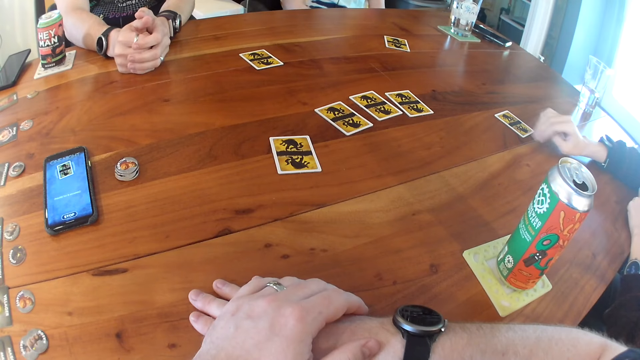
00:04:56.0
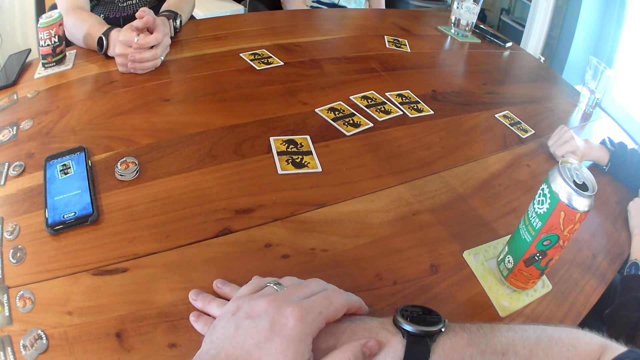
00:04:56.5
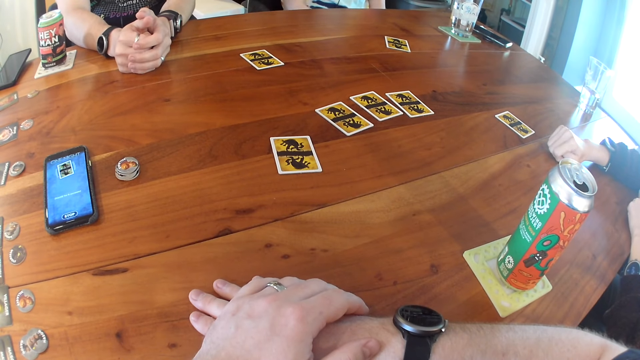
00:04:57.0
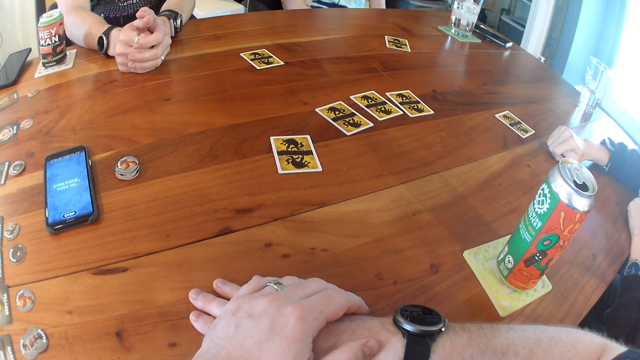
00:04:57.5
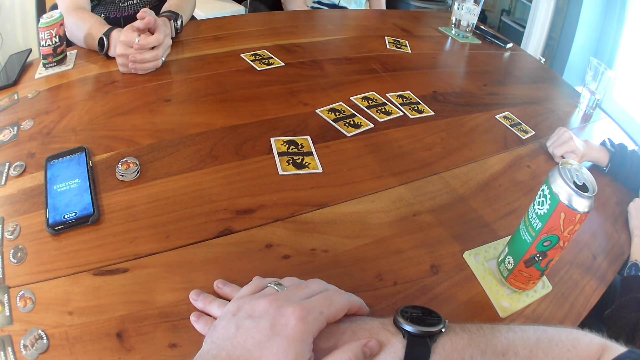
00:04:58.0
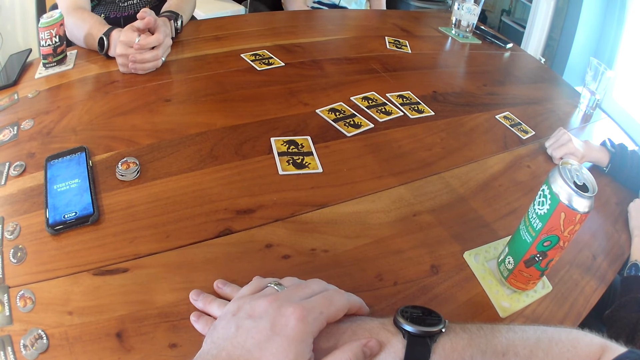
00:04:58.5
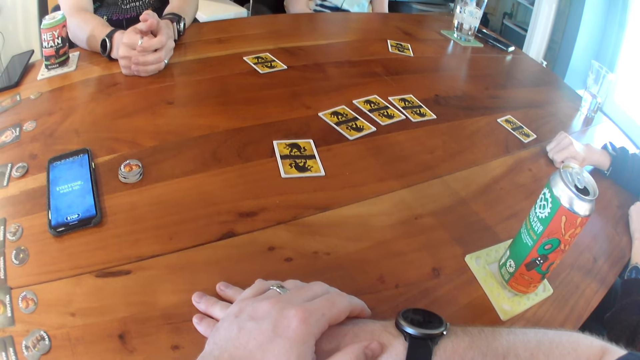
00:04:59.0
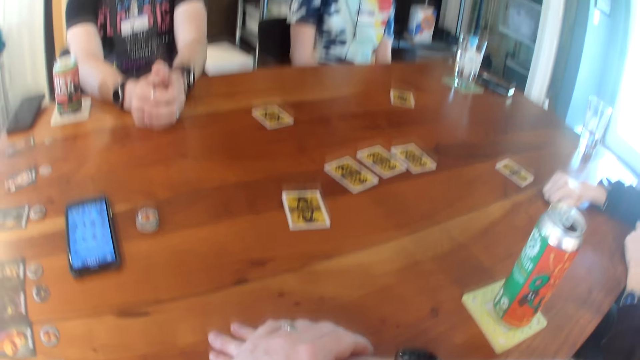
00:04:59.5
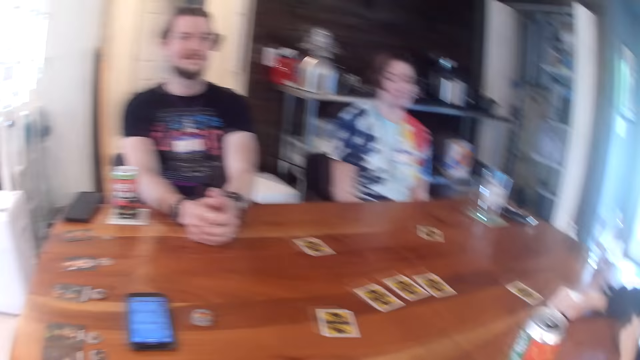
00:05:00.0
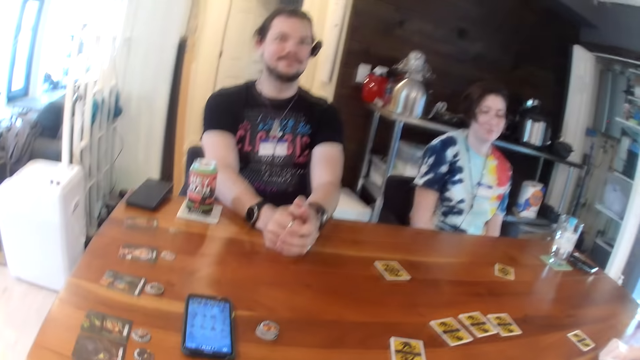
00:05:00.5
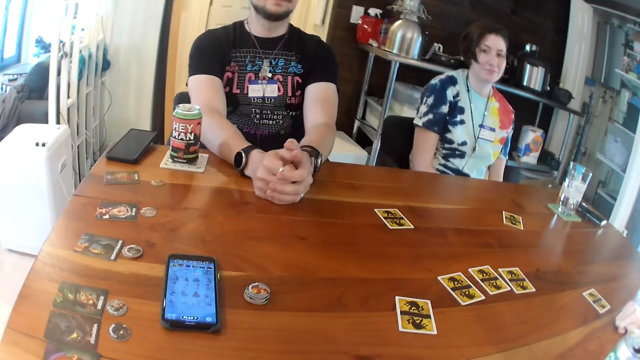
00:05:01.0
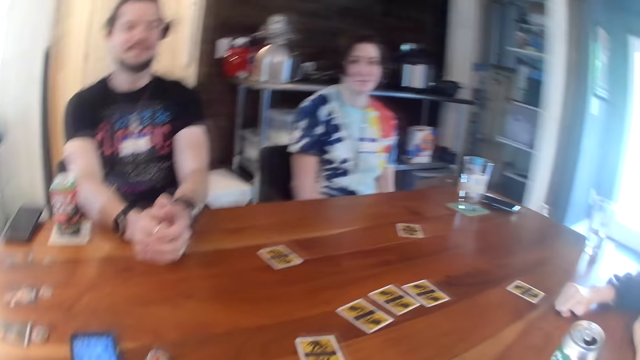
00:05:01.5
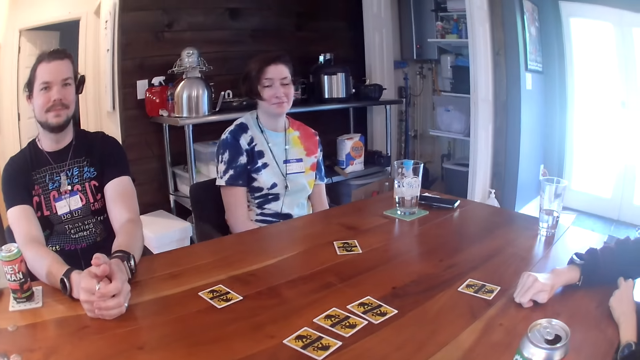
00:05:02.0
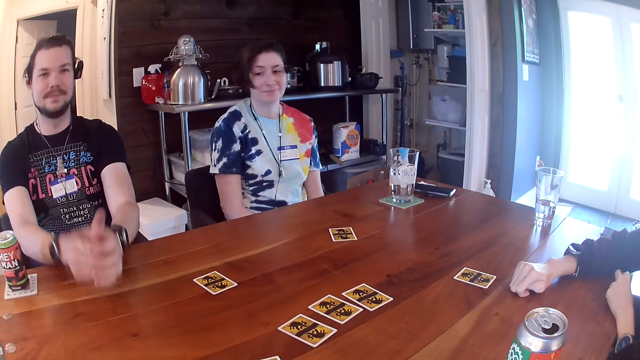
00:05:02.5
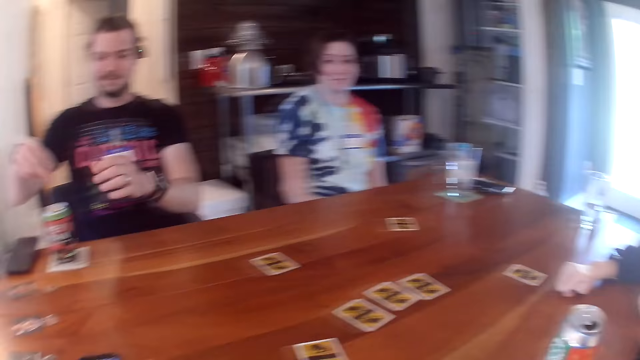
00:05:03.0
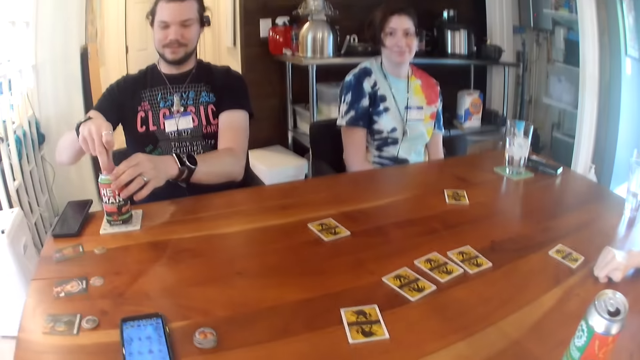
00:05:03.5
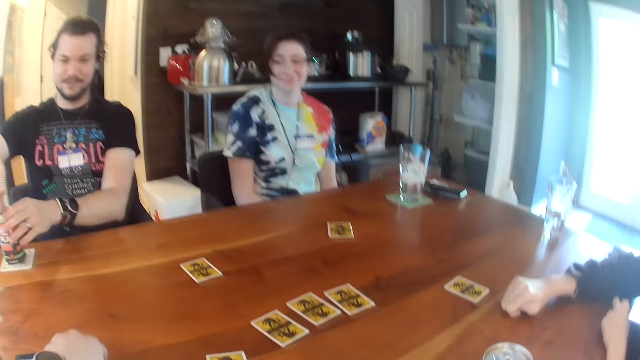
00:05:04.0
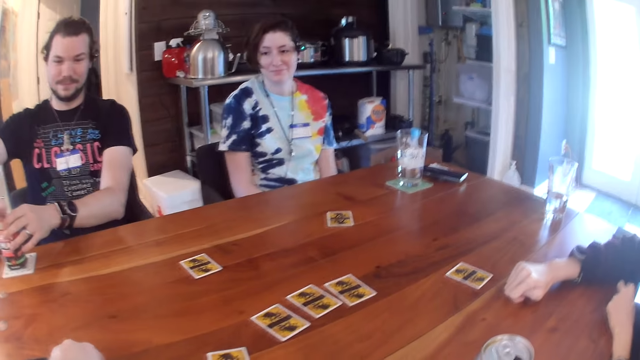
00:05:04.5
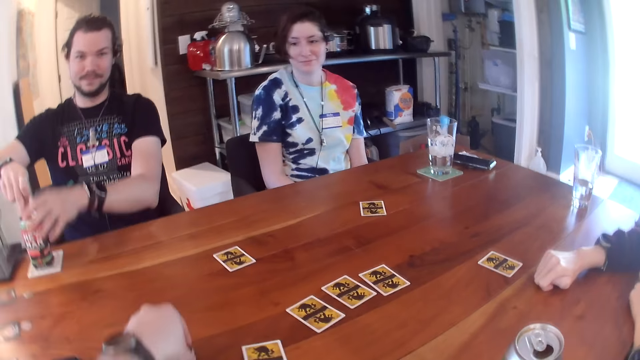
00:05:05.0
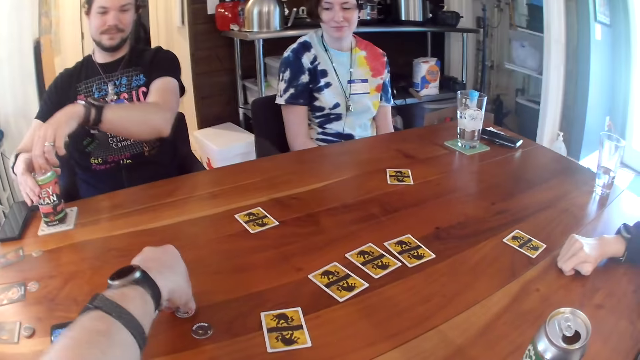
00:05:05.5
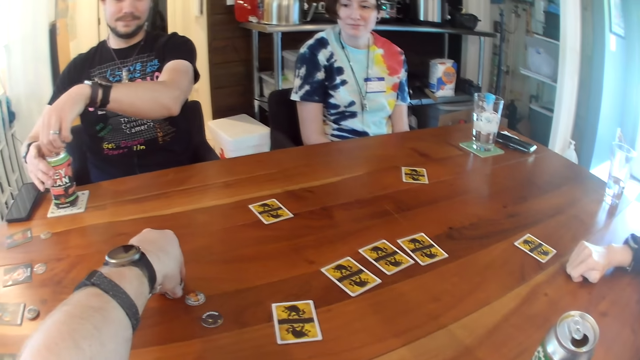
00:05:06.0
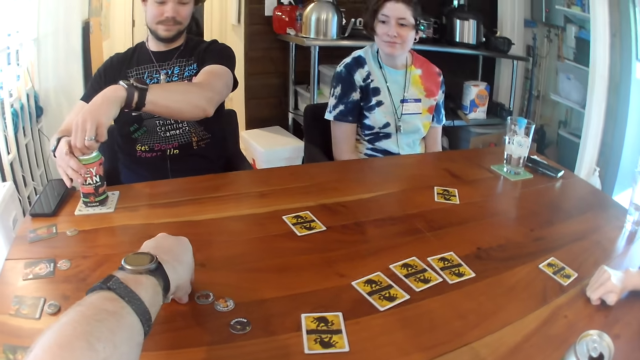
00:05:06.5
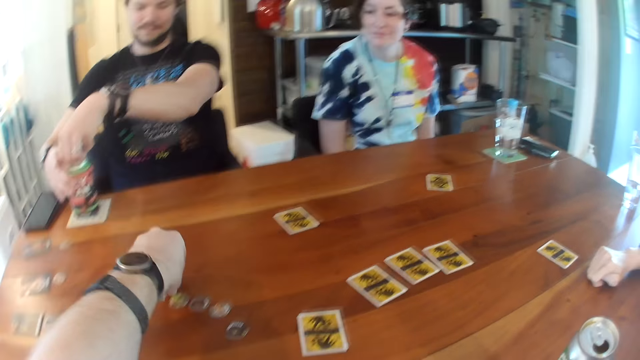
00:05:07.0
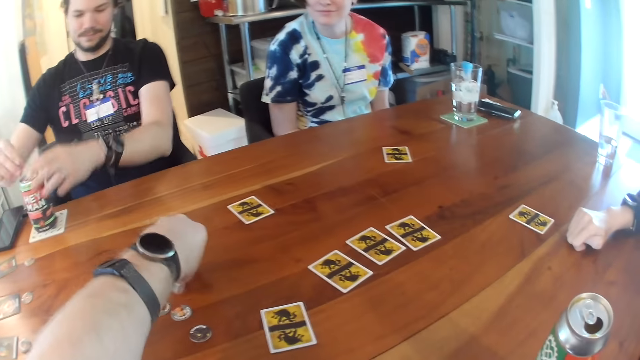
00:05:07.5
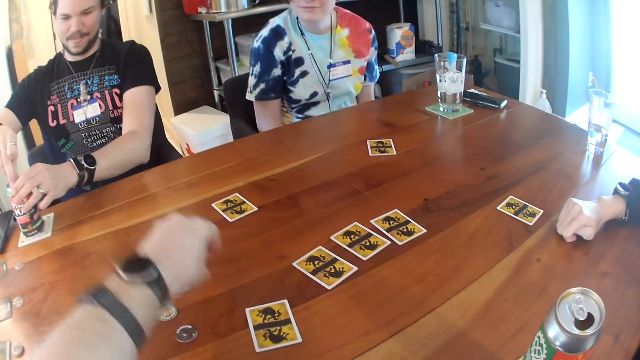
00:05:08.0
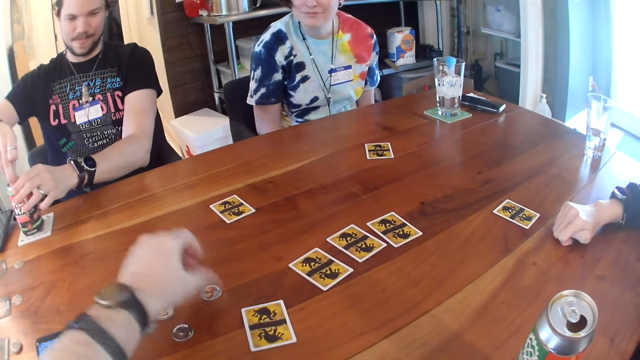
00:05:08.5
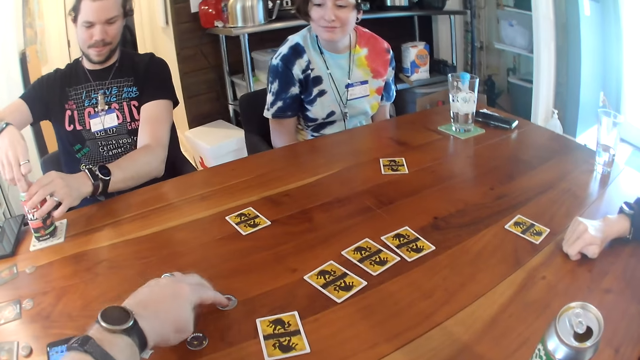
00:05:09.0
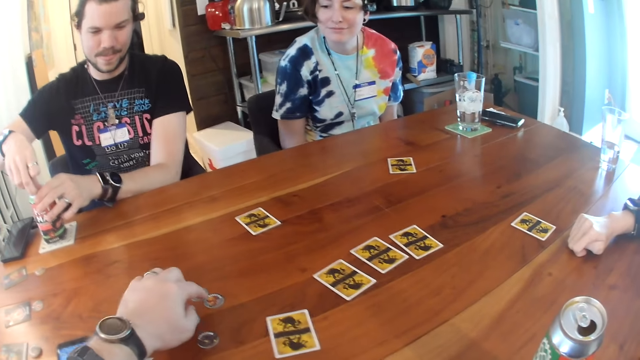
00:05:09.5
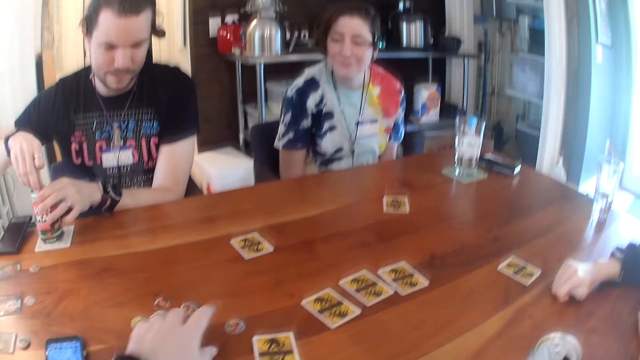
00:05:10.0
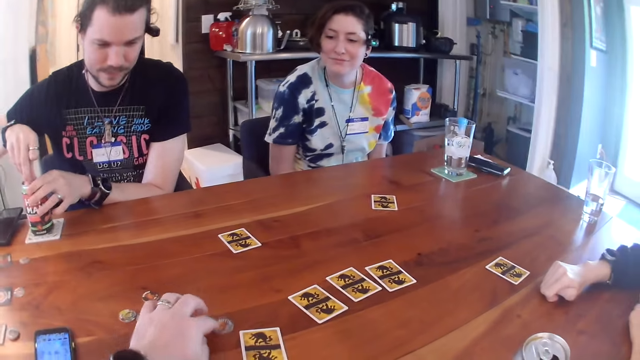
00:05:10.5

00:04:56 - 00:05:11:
A woman places her hand on the table. The camera wearer interacts with a man, the woman and another woman. The man opens a can with both hands. The camera wearer moves tokens on the table with his left hand. He takes tokens from the tokens with his left hand. He arranges the cards on the table. He drops the tokens on the table. He takes tokens from the tokens with his left hand. He drops the tokens on the table. He takes tokens from the tokens with his left hand. He drops the tokens on the table. He takes tokens from the tokens with his left hand. He drops the tokens on the table. He takes a token from the token with his left hand. He drops the tokens on the table. He drops the token on the table with his left hand. He moves the token with his left hand. He moves the token again.

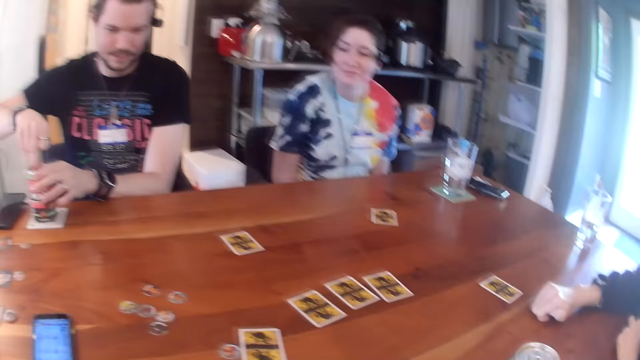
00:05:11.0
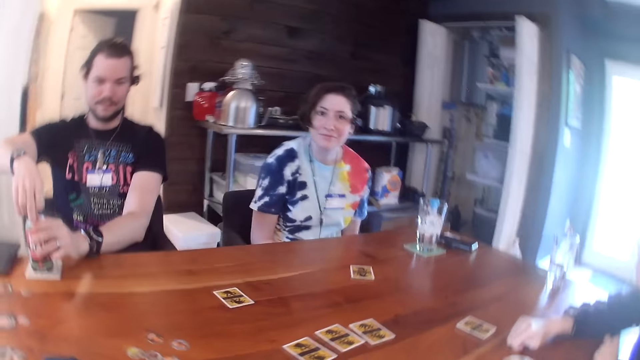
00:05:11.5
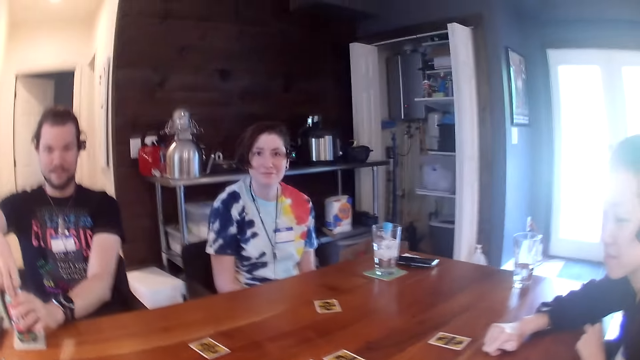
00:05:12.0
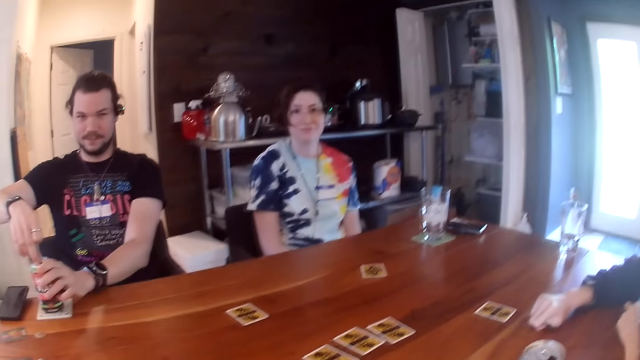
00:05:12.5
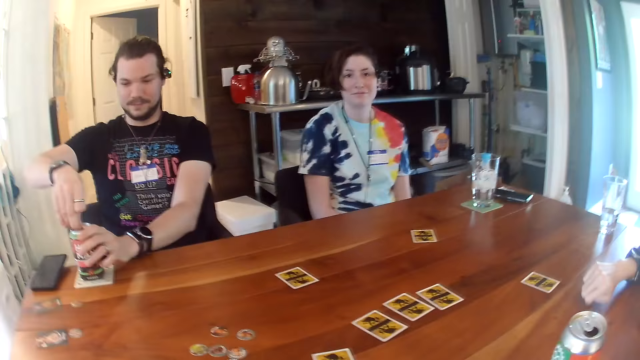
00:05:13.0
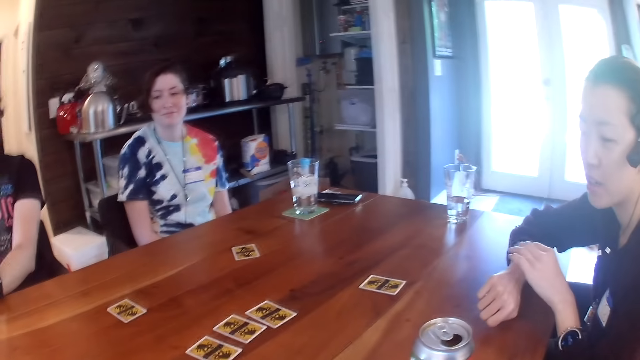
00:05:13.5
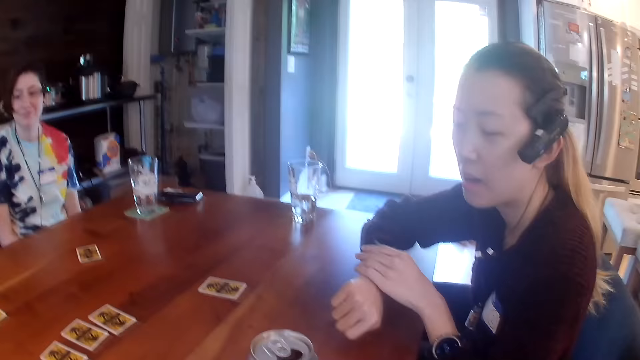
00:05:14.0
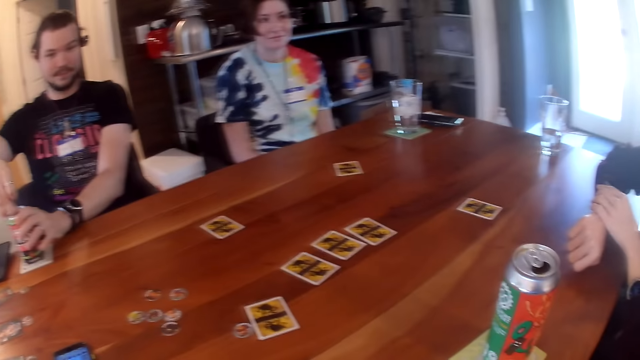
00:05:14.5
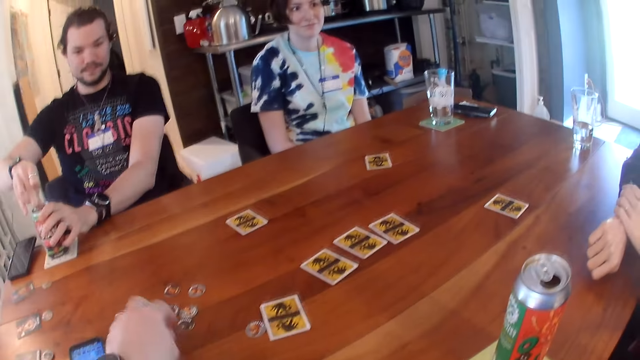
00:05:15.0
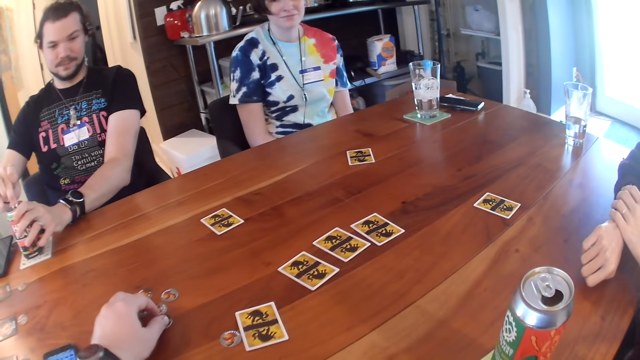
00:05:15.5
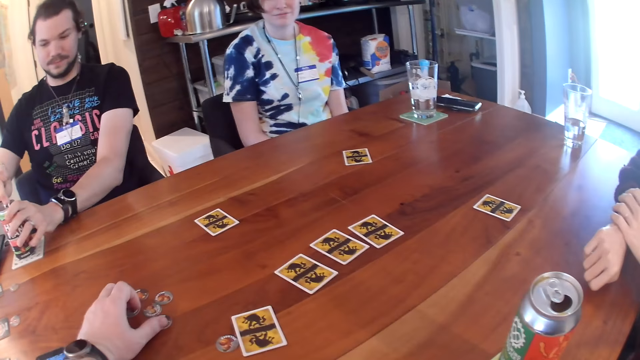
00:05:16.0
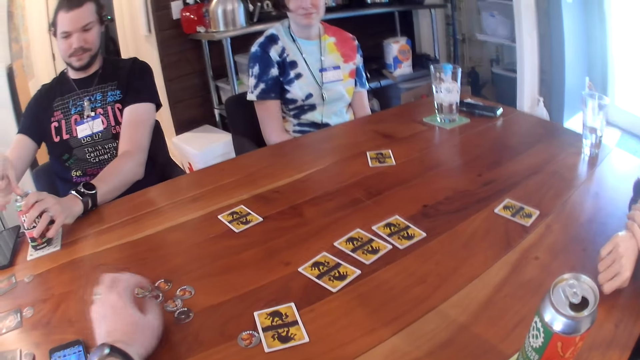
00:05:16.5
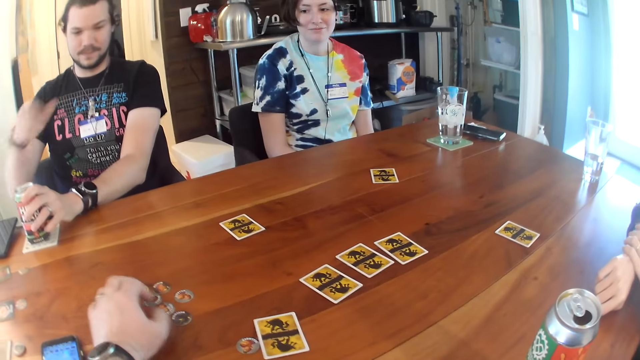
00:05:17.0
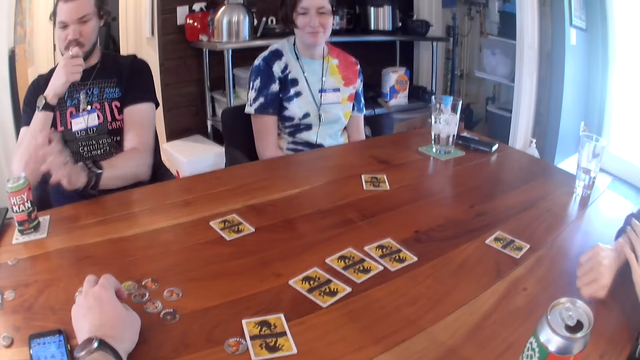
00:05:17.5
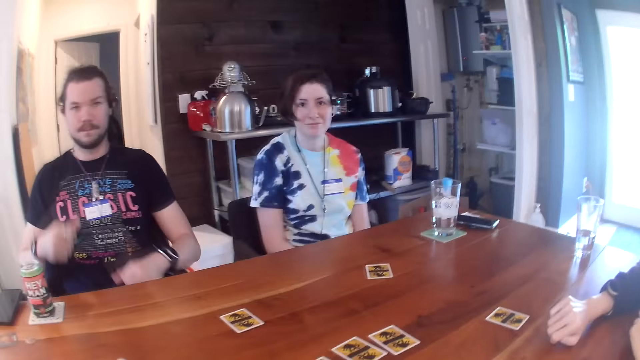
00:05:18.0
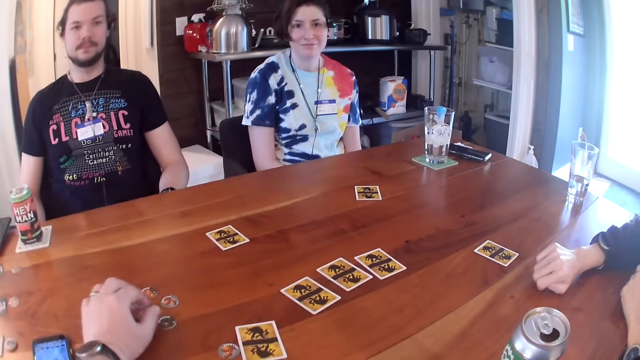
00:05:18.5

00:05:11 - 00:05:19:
A woman adjusts her watch with her left hand. The camera wearer moves the token with his left hand. He moves the token again. A man touches his face with his right hand.
